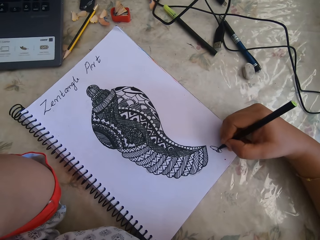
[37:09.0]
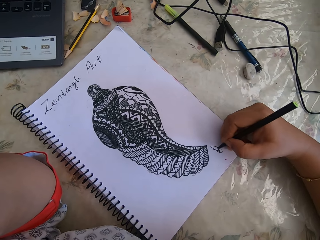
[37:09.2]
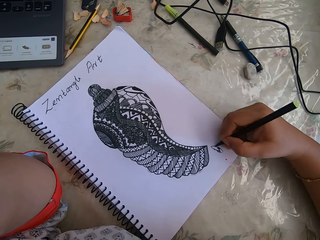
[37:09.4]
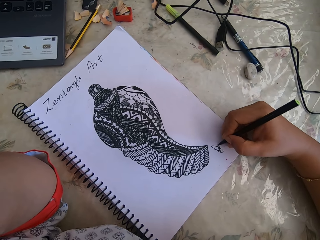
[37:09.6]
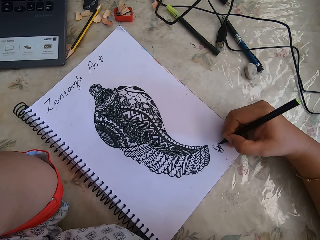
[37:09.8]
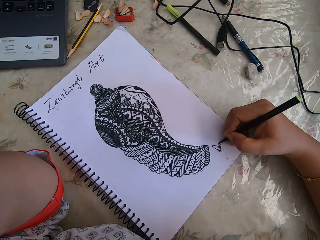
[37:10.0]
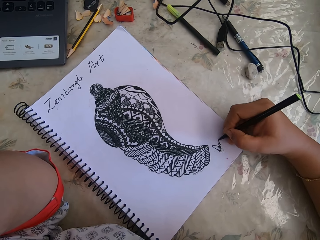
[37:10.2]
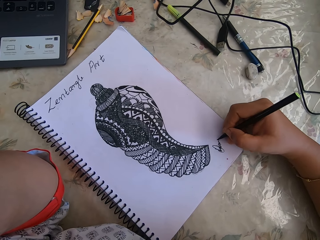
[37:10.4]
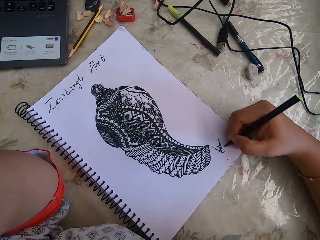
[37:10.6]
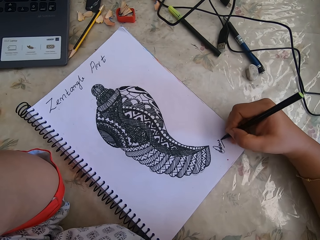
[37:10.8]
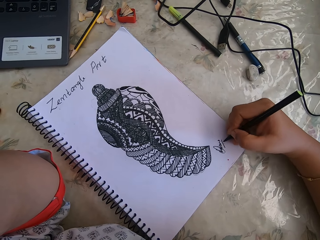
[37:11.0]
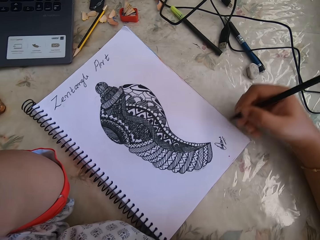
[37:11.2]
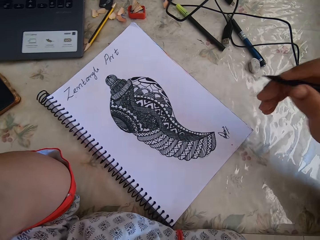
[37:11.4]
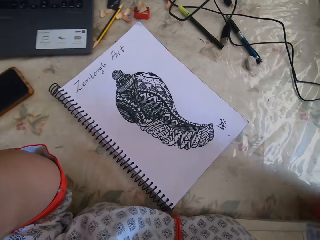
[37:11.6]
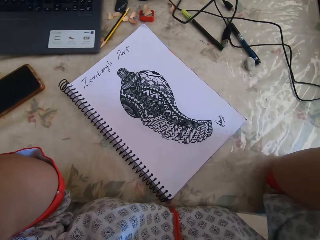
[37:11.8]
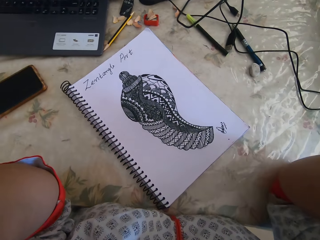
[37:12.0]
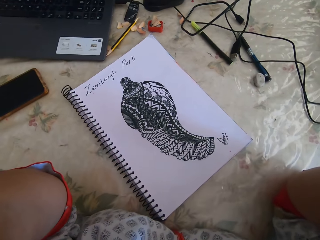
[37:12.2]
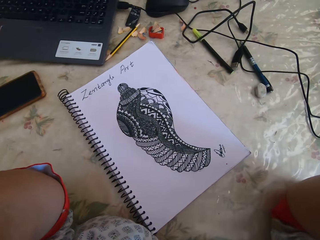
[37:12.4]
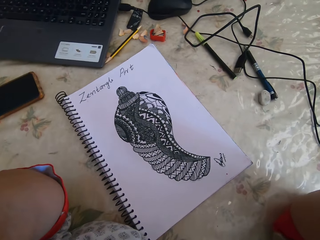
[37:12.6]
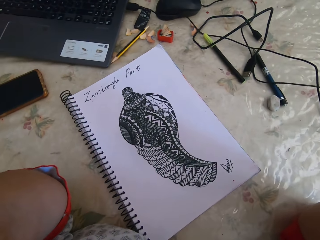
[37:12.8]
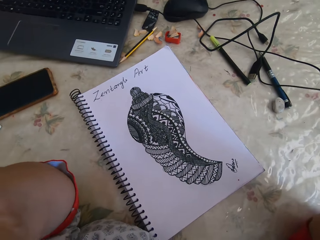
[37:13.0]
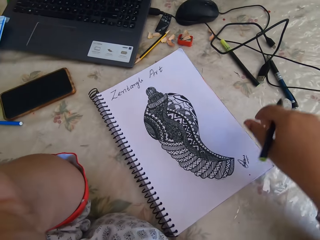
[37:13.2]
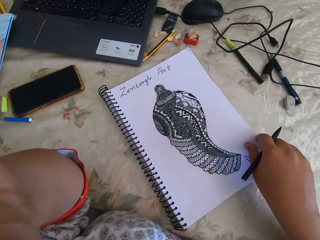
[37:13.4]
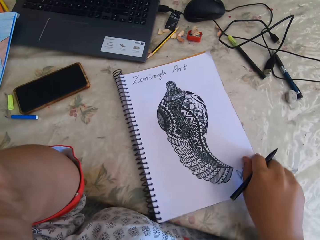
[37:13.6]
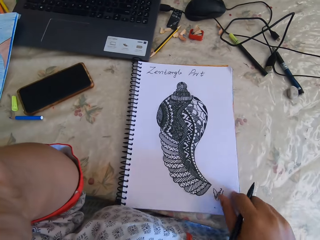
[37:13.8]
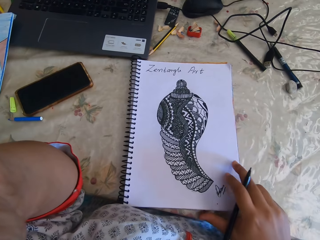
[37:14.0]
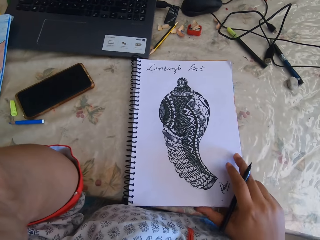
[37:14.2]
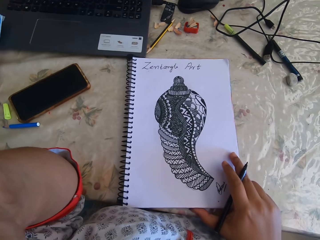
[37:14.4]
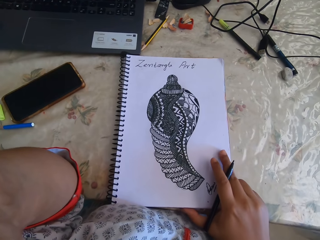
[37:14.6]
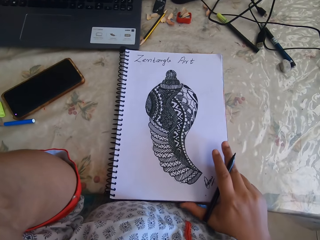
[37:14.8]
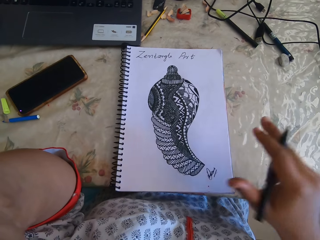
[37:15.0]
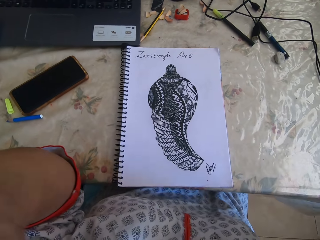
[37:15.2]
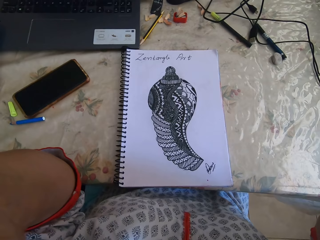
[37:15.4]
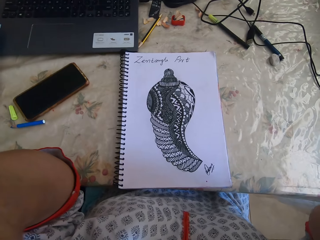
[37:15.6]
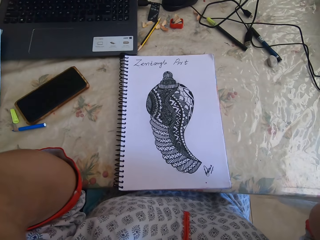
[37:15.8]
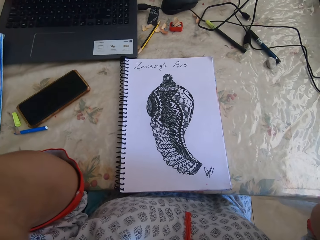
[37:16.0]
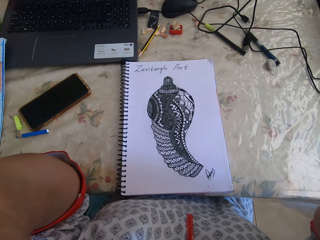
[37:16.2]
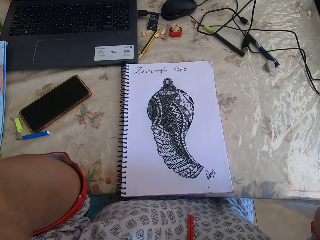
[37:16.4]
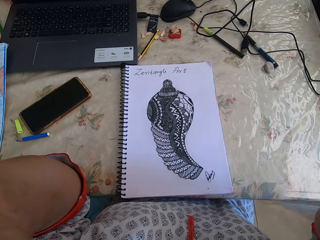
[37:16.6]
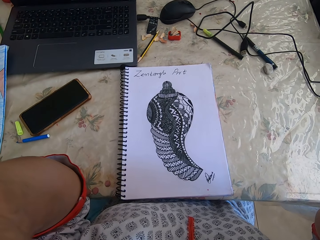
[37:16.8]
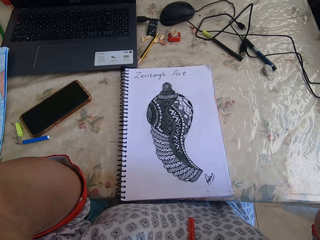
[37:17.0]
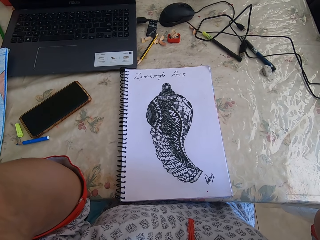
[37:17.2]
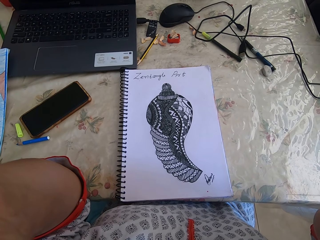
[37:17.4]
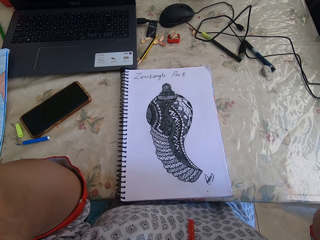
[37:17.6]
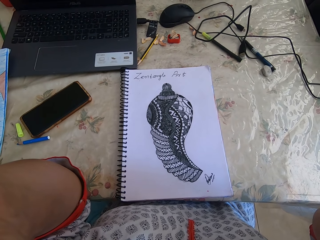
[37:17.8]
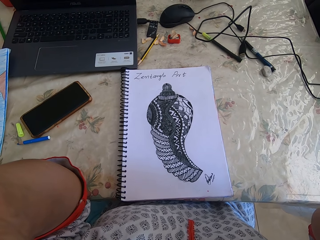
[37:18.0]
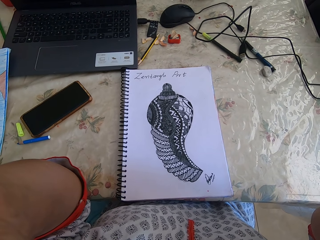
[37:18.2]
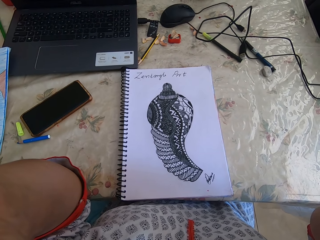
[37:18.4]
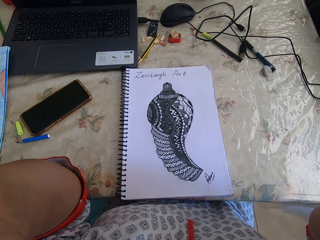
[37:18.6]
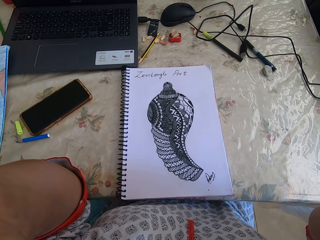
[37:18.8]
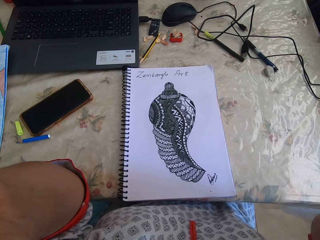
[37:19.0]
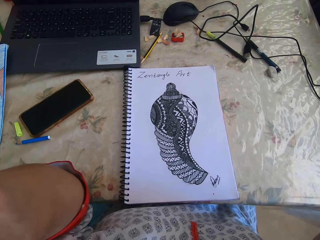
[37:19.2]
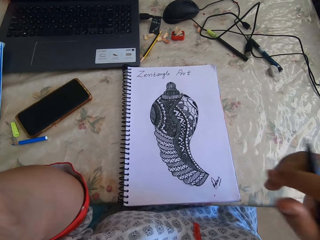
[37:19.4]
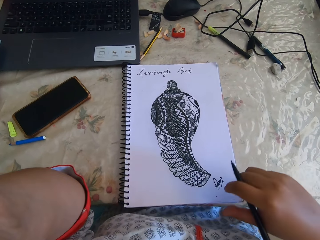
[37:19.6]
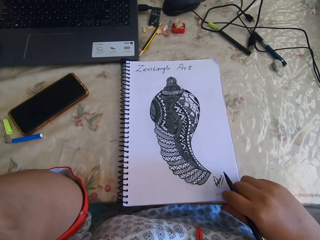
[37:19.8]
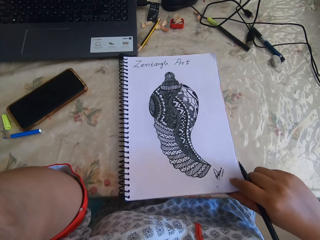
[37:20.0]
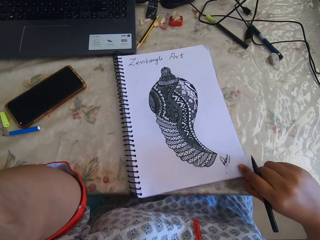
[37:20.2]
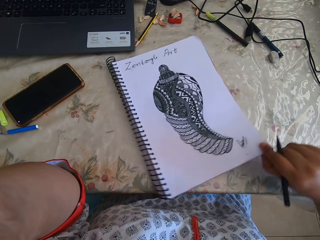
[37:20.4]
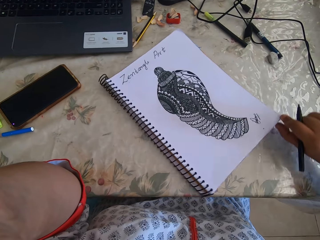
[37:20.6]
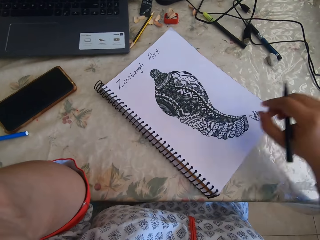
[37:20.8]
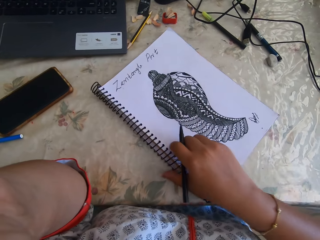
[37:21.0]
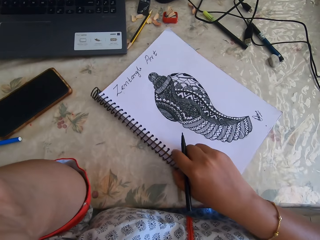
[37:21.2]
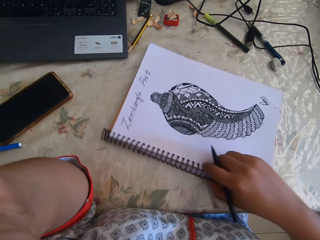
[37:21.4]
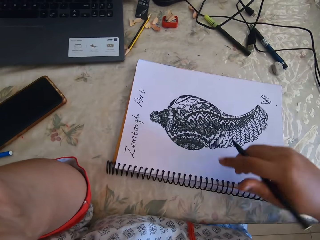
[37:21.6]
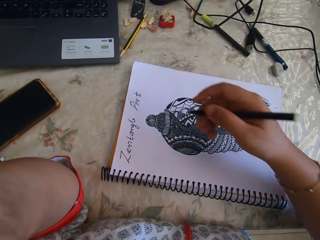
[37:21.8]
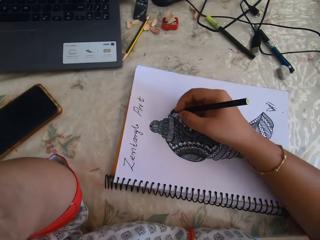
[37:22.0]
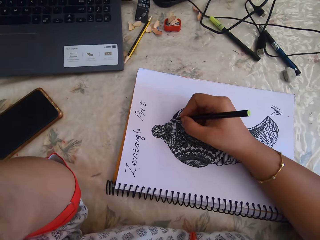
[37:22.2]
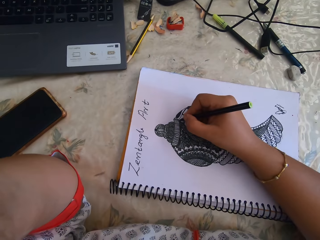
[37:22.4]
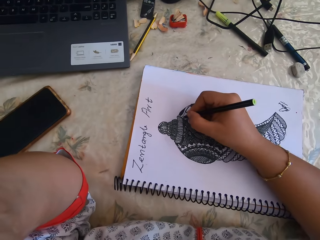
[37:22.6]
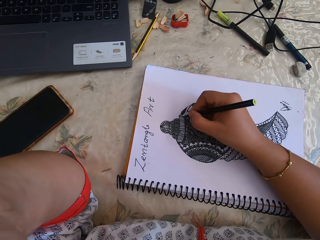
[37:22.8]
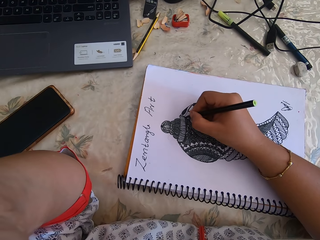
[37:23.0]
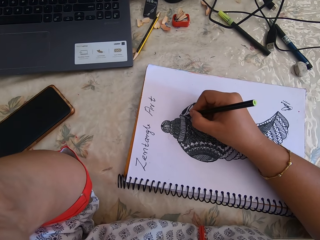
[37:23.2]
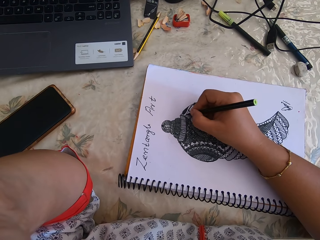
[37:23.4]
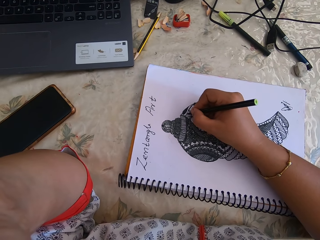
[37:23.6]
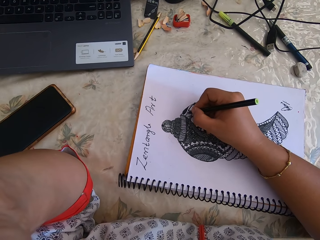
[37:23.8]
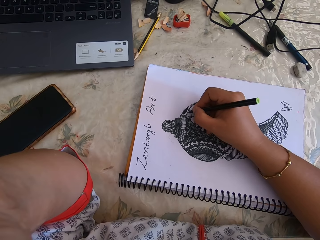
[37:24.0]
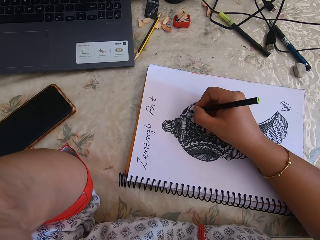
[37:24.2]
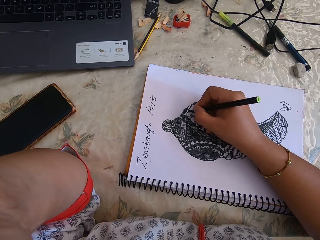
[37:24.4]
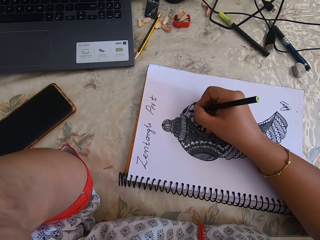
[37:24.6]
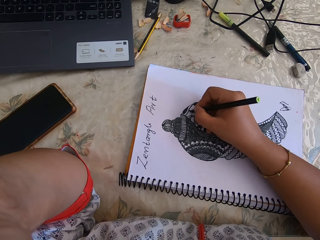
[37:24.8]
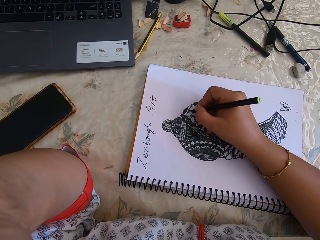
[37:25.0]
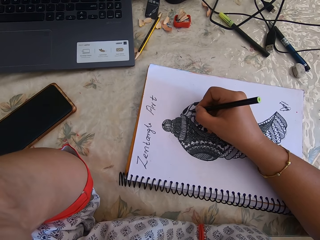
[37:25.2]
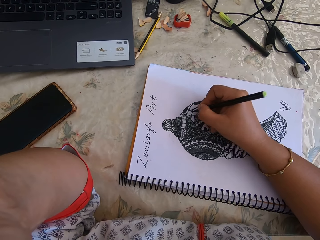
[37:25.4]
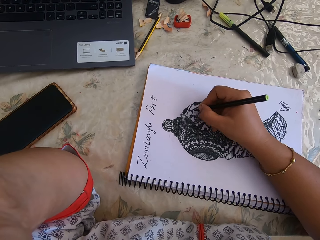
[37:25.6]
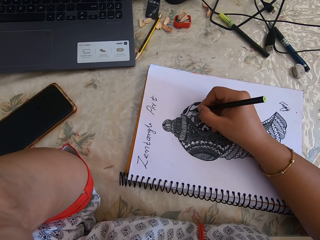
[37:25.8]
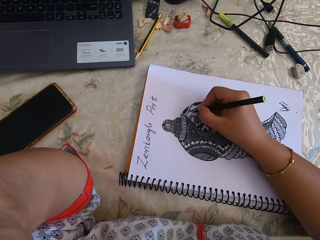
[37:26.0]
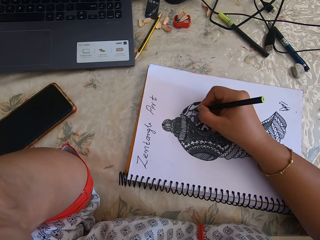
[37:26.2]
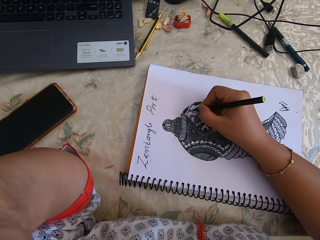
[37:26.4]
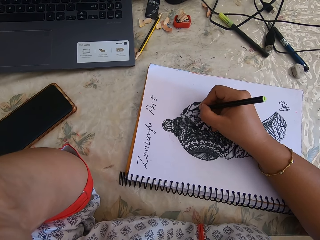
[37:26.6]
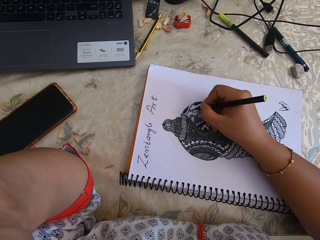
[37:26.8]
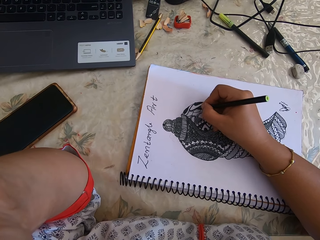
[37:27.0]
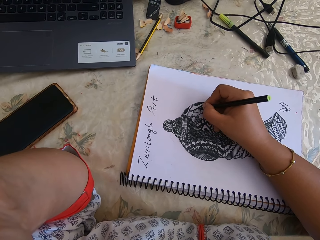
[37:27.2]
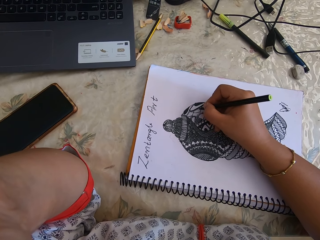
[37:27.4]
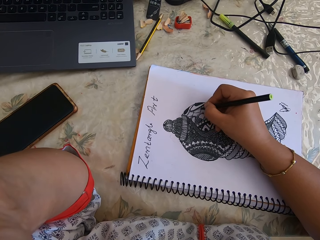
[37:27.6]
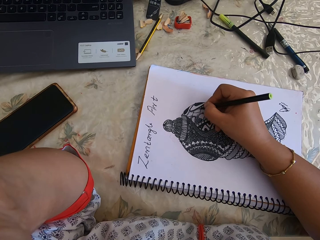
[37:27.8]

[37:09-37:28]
The camera wearer adjusts the camera. They turn the notebook. They adjust the camera. They turn the notebook. They draw with a pen on the notebook.

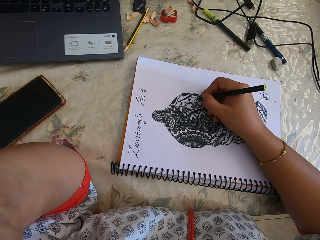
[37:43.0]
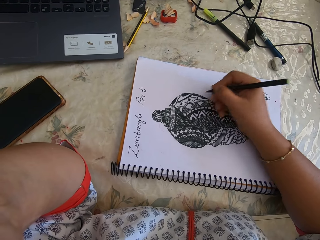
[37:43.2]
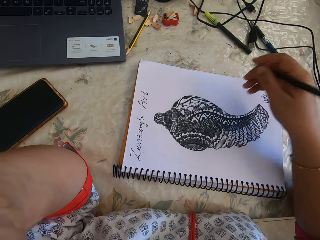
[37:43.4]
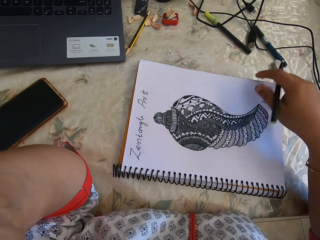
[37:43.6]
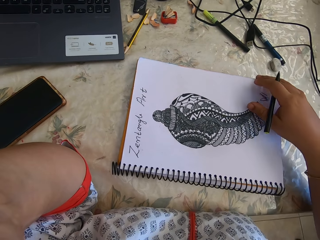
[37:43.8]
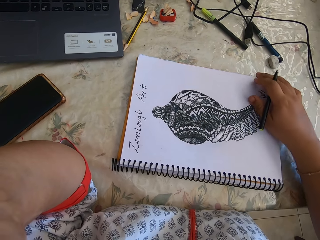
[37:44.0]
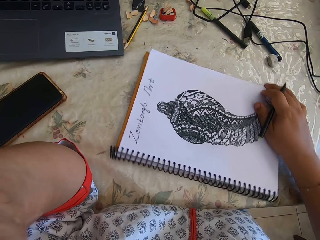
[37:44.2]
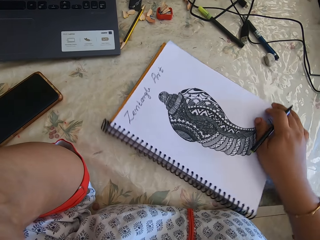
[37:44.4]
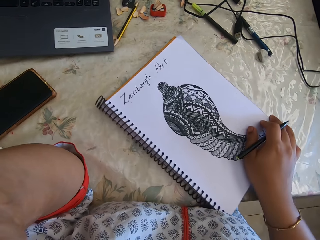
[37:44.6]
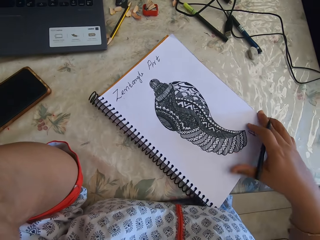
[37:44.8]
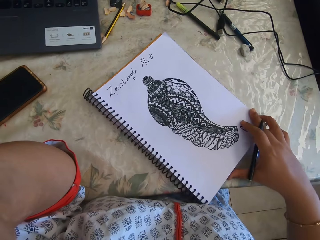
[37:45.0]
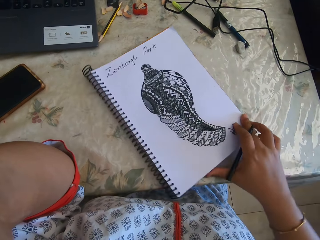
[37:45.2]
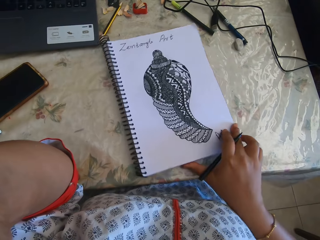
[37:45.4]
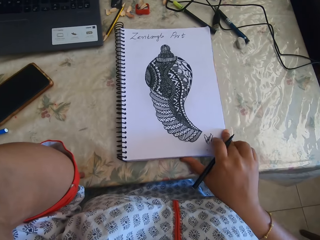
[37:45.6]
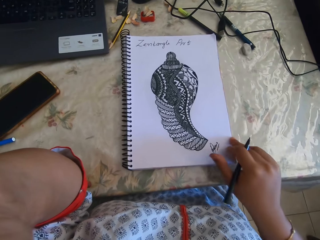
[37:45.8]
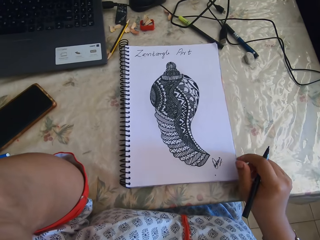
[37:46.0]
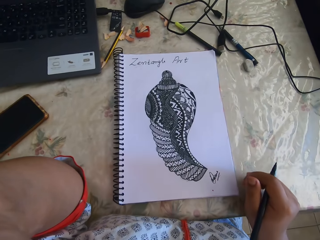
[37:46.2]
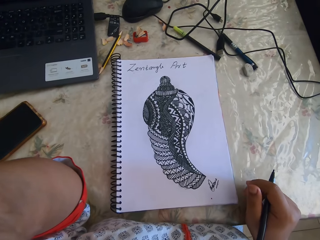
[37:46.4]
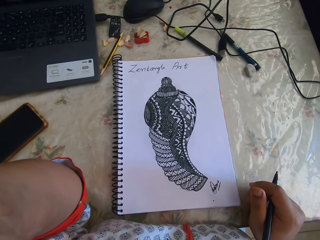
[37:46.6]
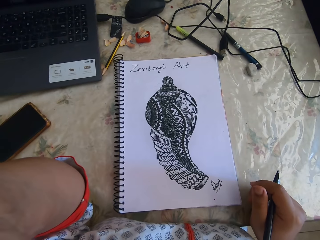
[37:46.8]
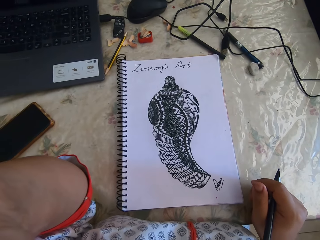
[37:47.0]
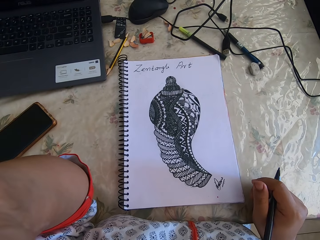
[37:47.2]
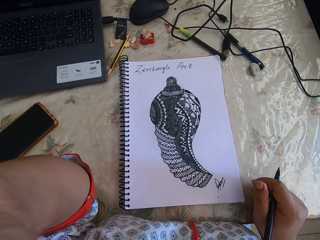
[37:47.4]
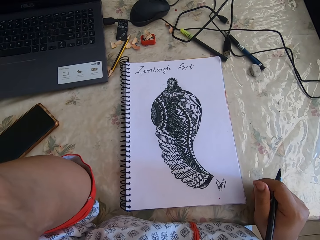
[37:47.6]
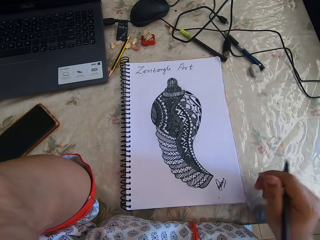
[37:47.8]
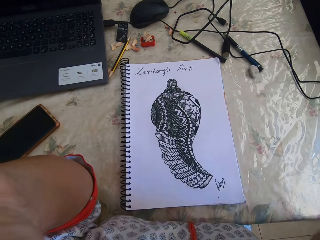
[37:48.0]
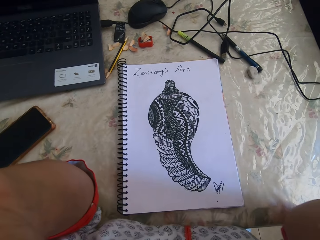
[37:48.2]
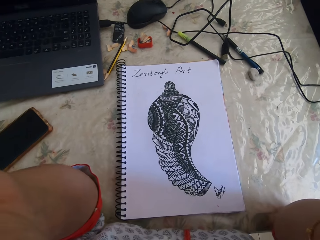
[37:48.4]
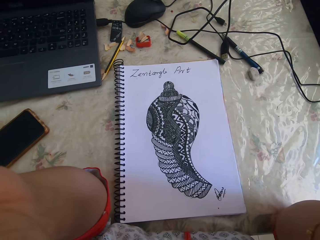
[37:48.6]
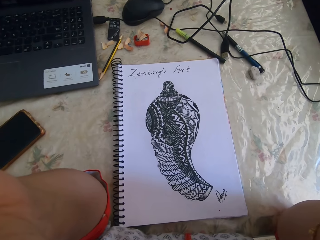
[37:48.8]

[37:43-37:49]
The camera wearer turns the notebook.
